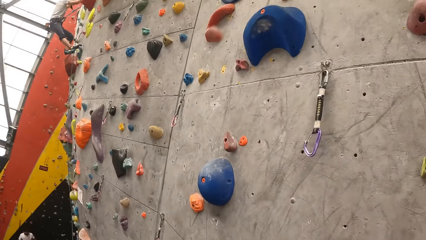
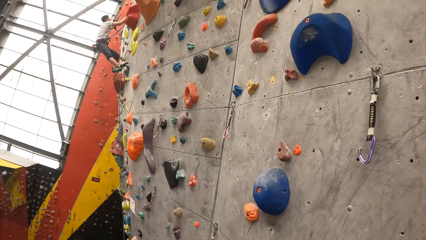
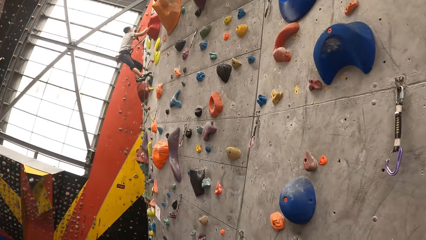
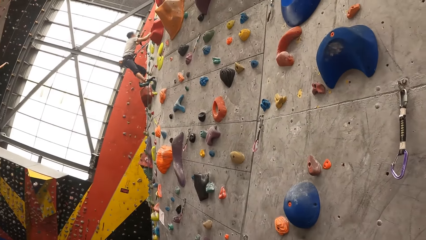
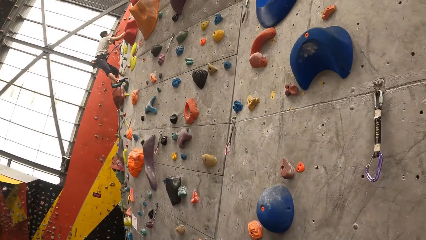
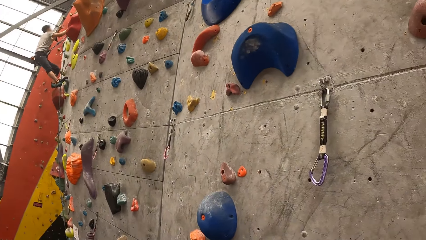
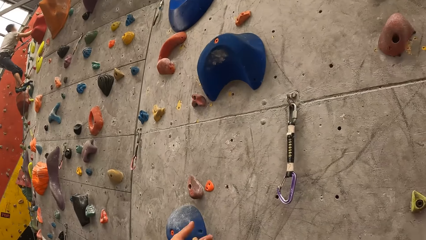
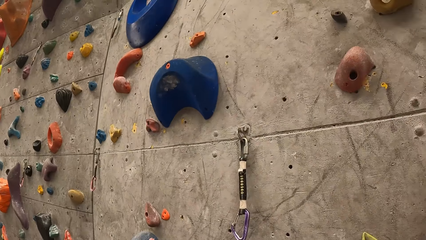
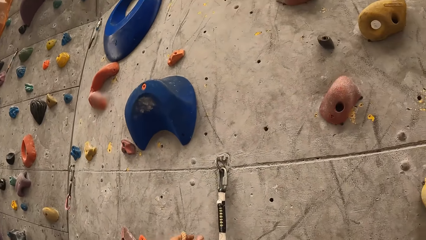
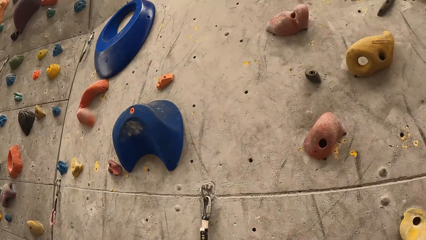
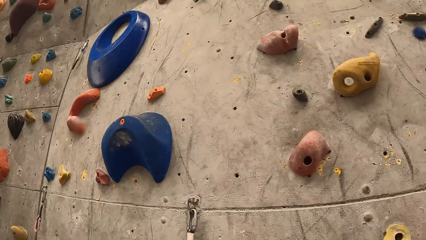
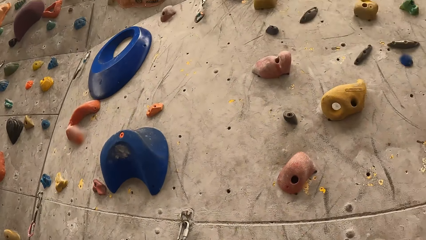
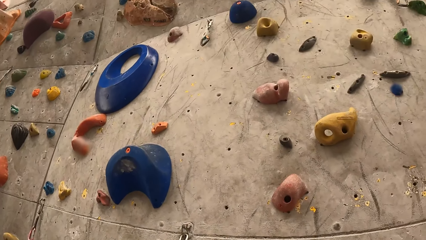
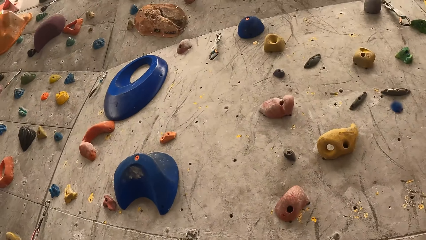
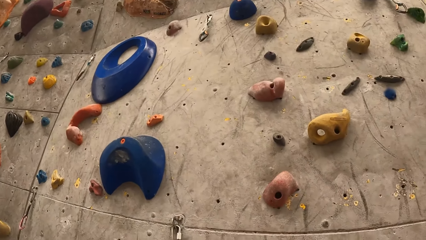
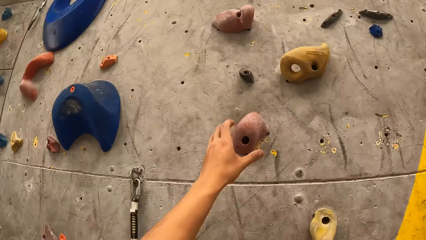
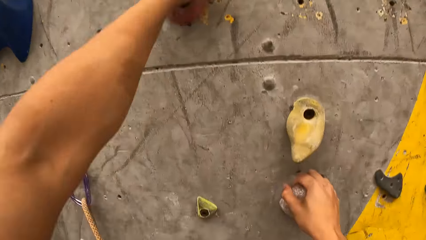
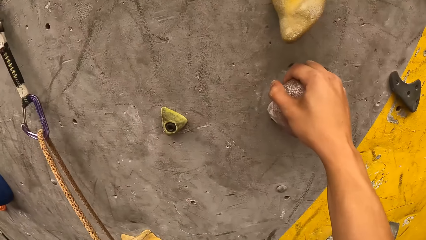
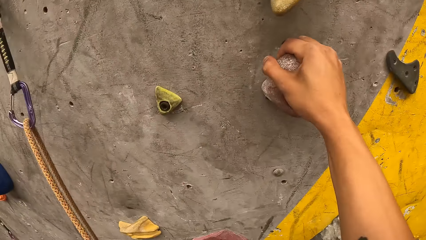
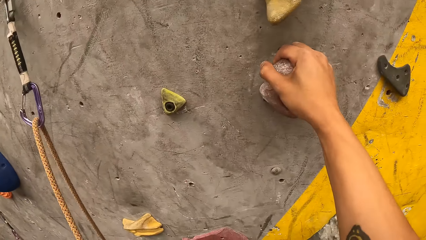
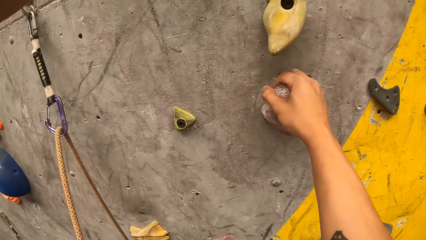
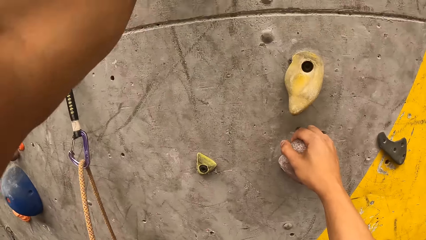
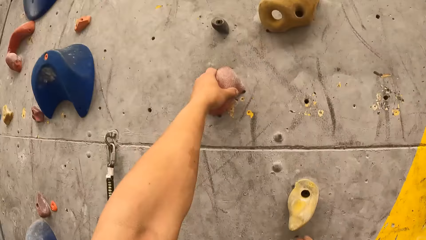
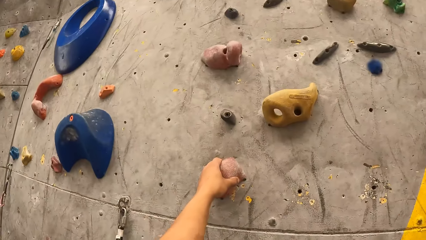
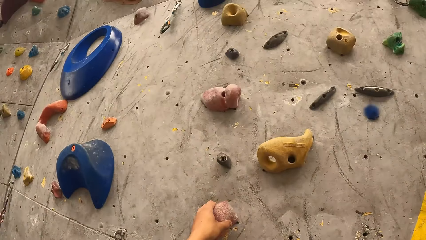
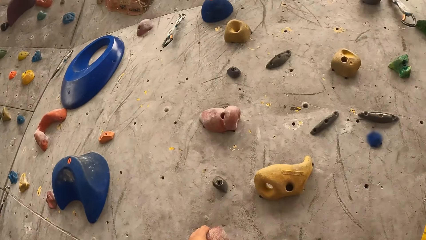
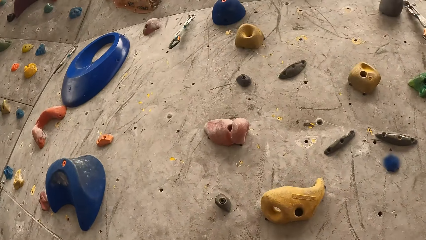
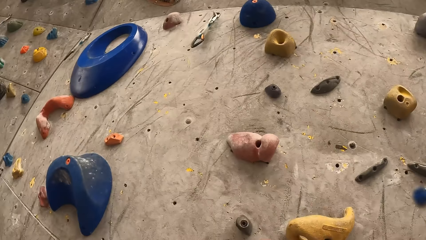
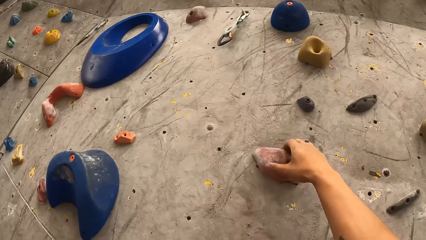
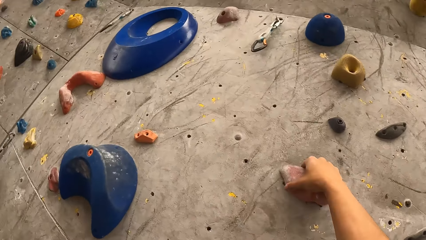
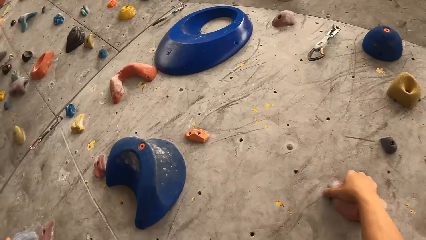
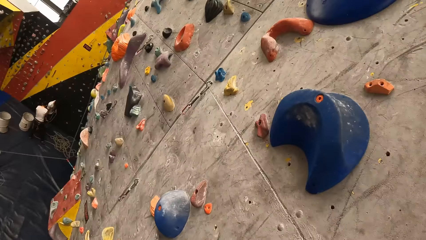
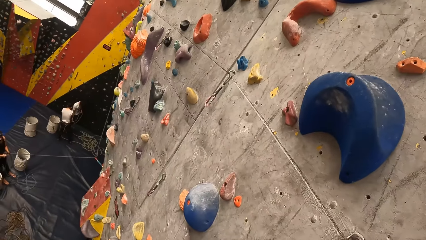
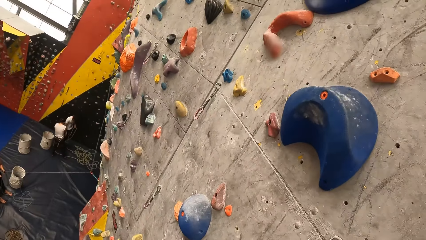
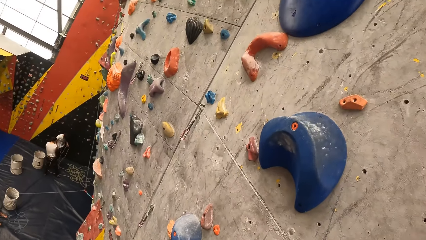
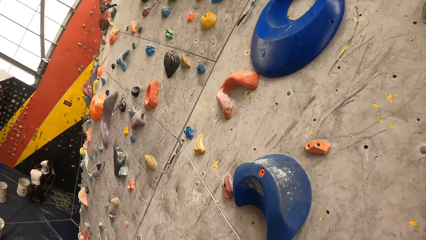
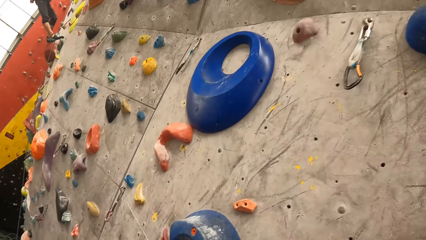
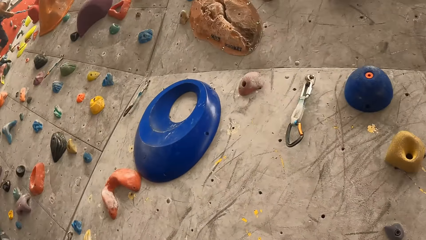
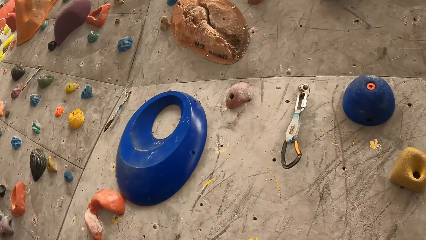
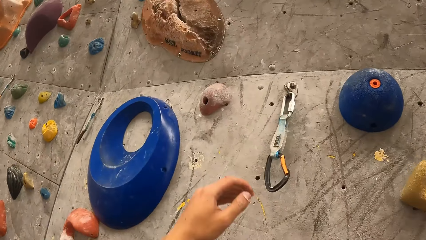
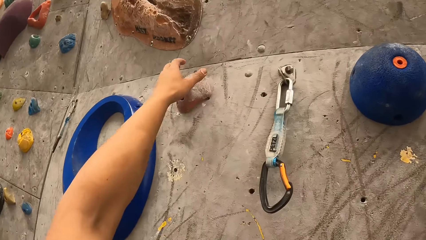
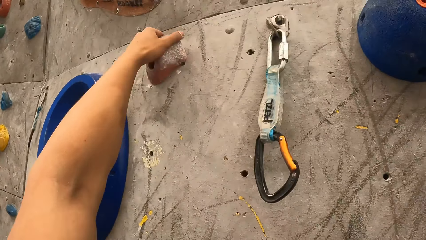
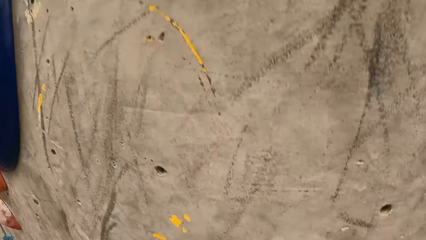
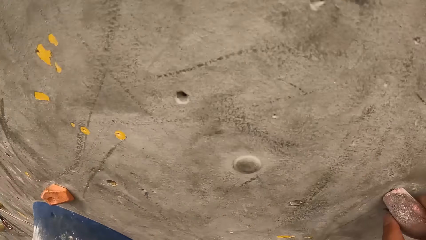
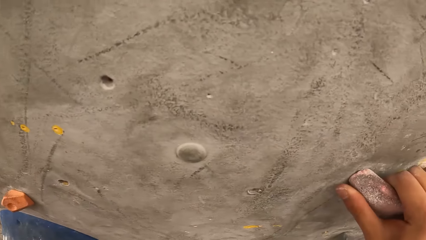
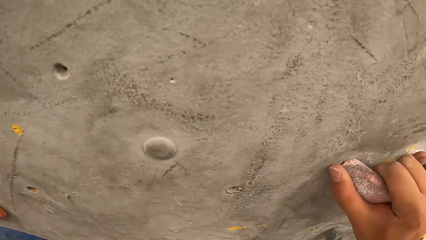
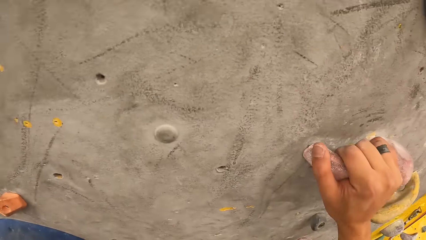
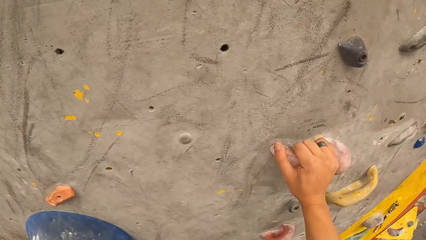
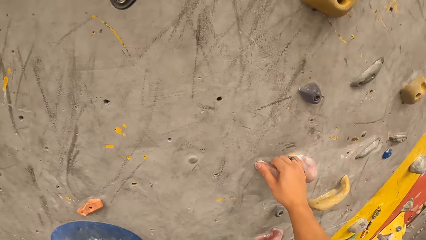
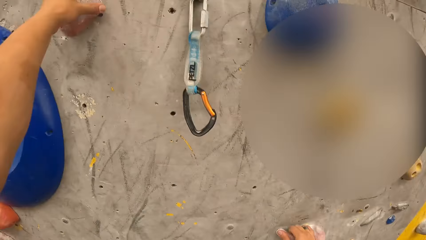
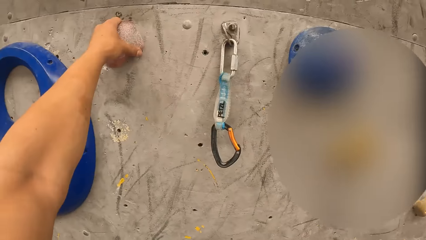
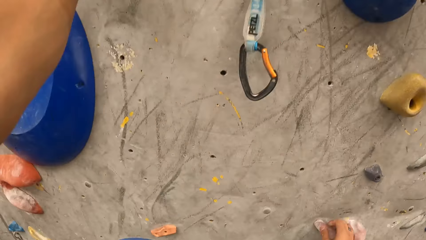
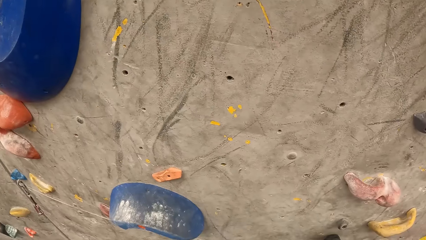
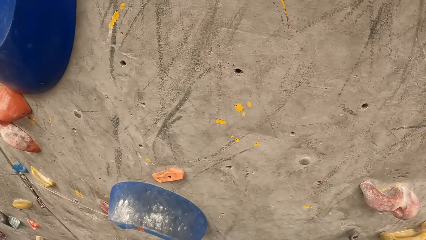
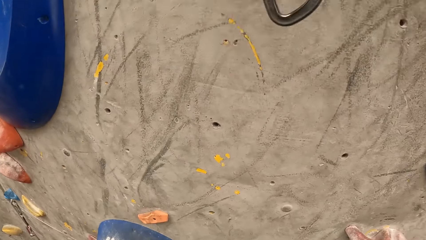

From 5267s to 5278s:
The camera wearer picks up a rope. They connect the rope to a quickdraw. They hold a climbing hold. They climb a wall. They hold a climbing hold. They look around. They hold a climbing hold. They look down and climb the wall.

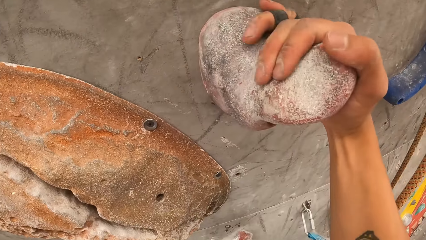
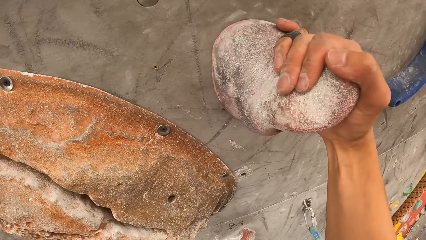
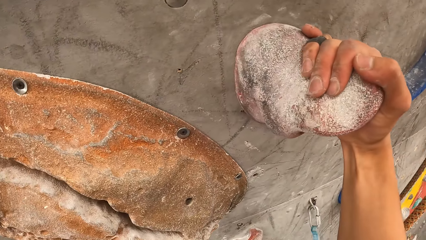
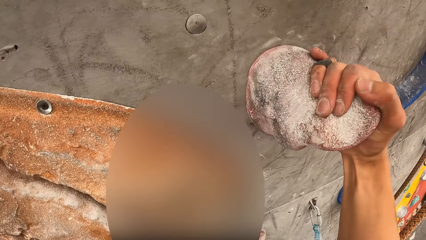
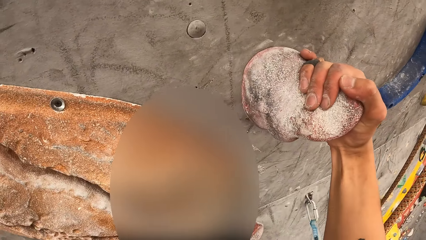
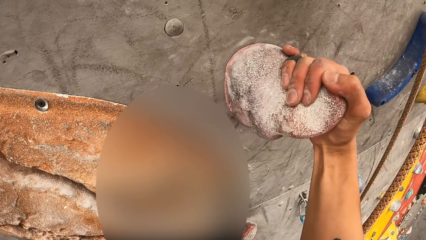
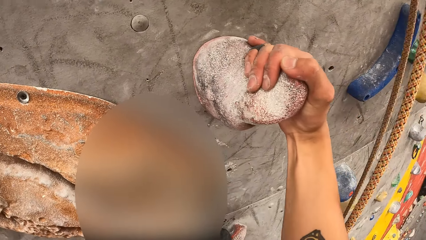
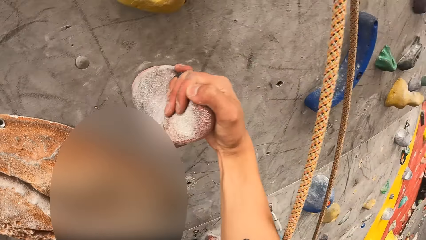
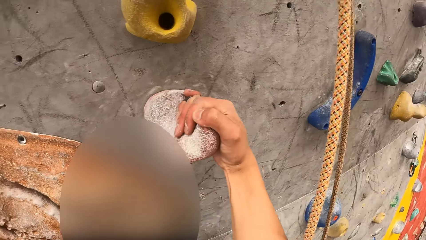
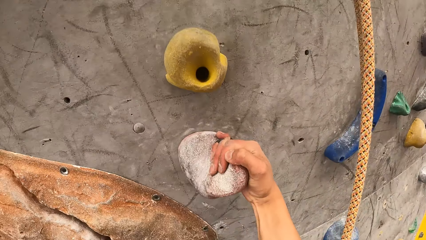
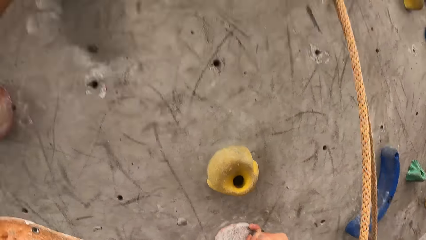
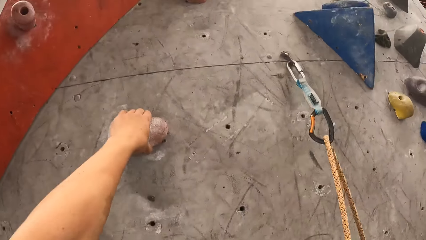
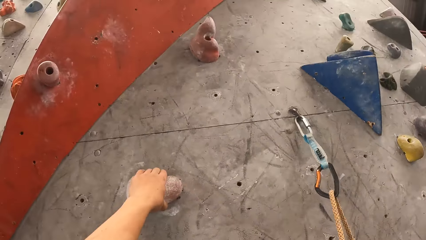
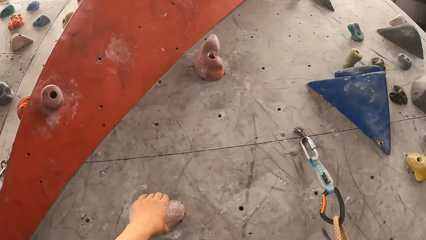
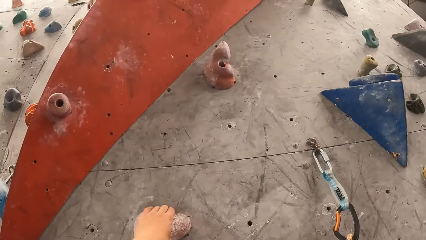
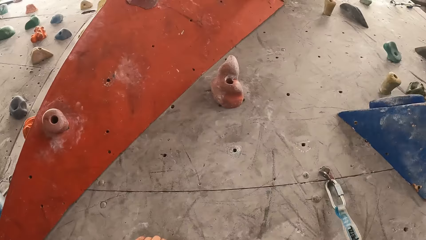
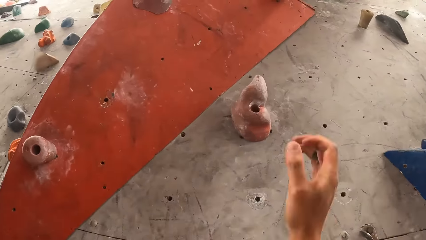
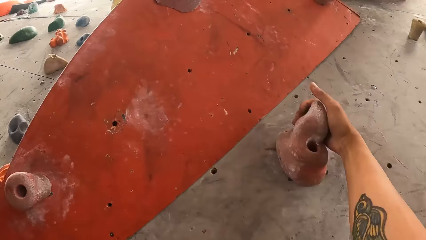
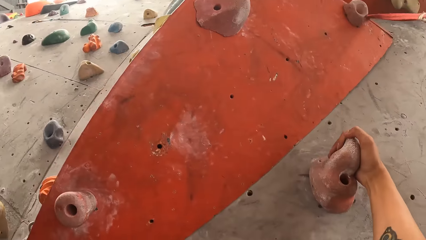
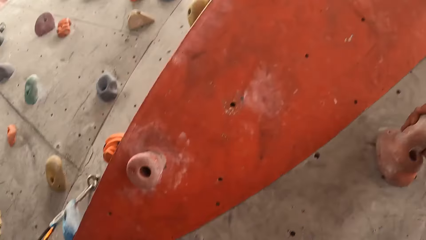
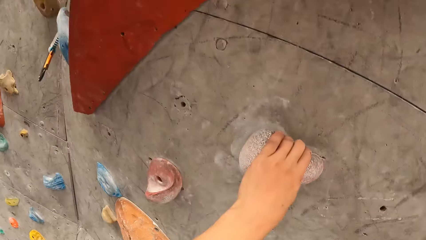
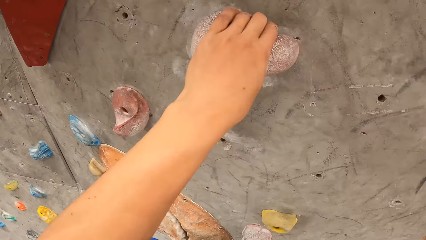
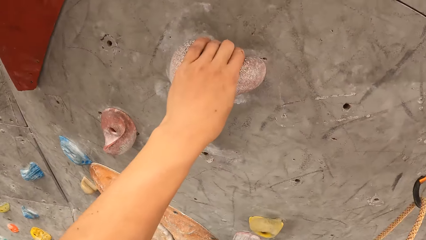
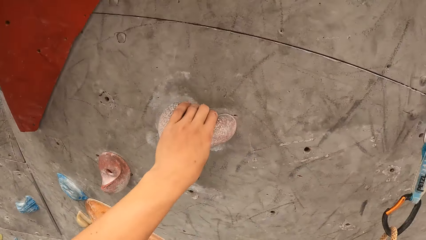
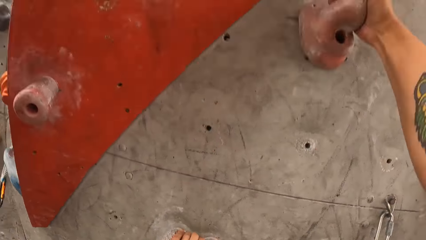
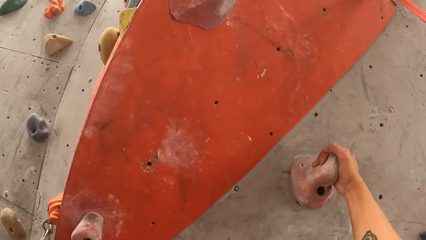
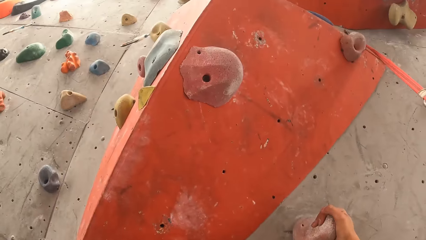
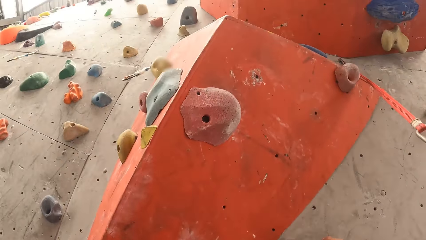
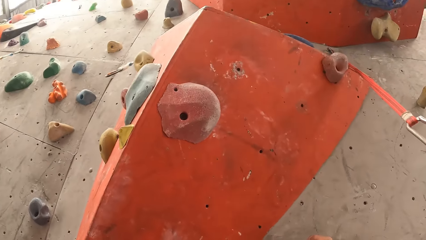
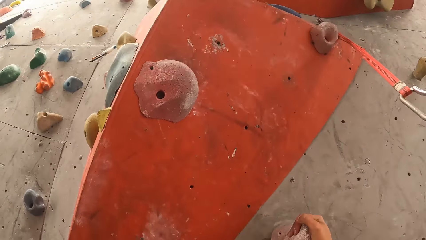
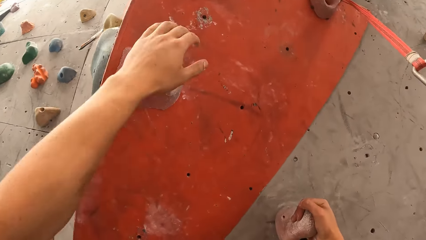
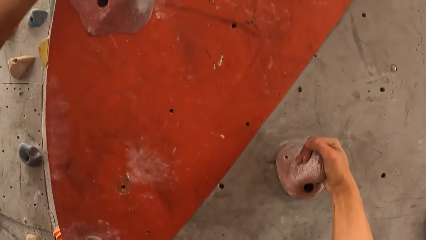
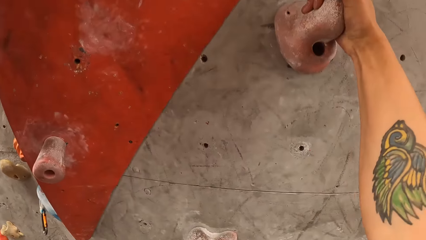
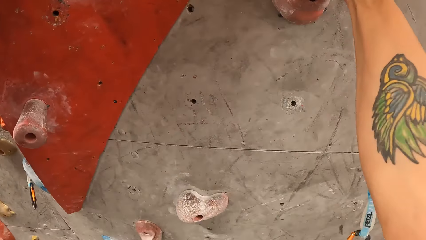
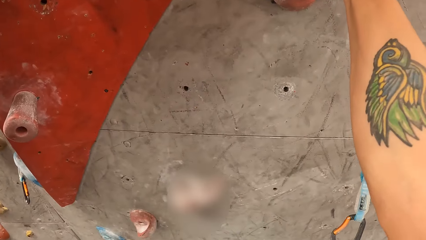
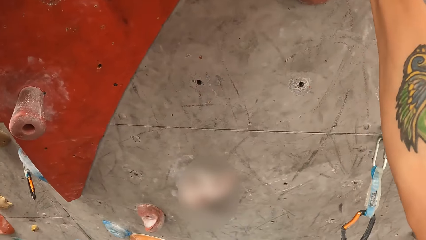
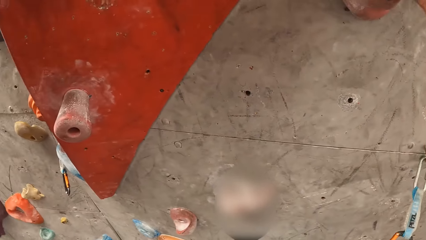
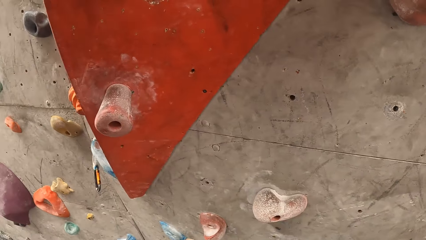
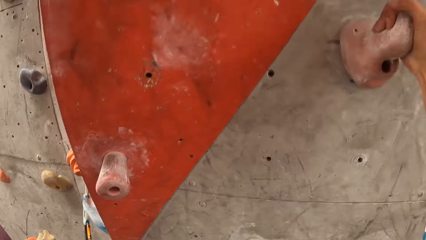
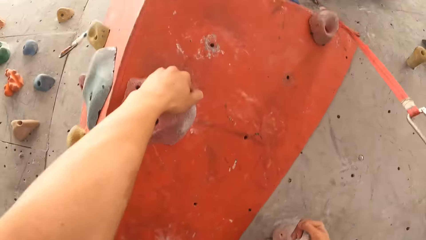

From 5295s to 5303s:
The camera wearer holds a climbing hold. They climb a wall. They hold a climbing hold. They look at a climbing hold. They hold a climbing hold. They climb the wall.
